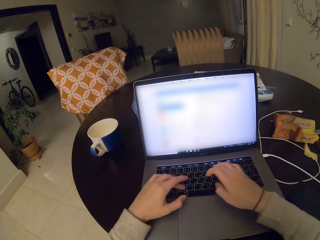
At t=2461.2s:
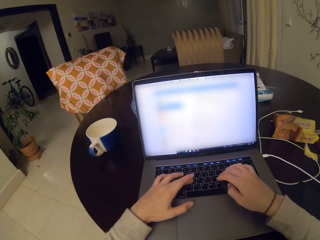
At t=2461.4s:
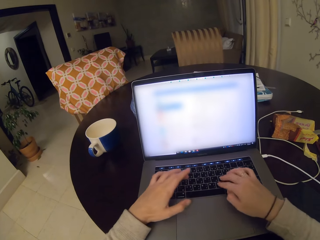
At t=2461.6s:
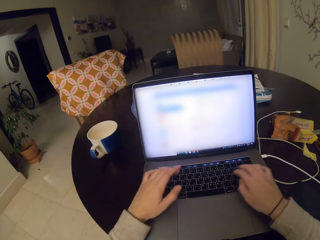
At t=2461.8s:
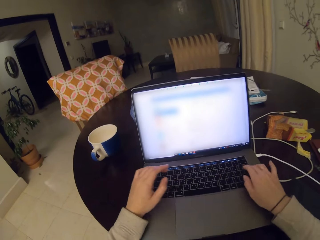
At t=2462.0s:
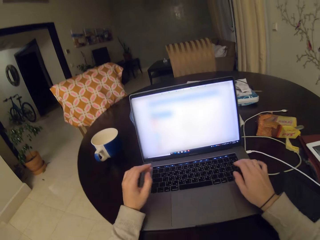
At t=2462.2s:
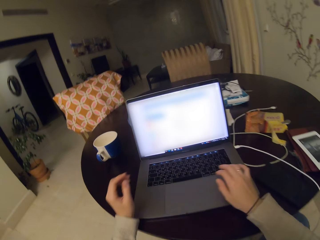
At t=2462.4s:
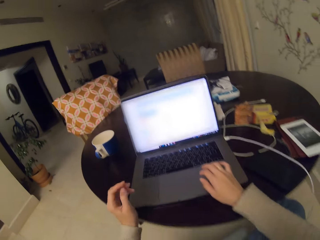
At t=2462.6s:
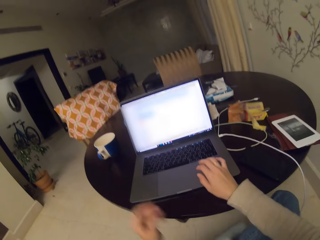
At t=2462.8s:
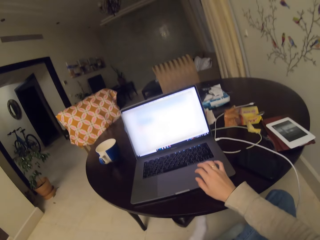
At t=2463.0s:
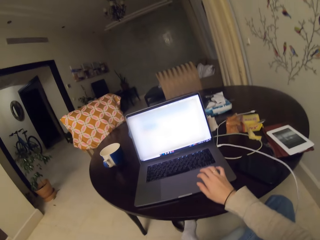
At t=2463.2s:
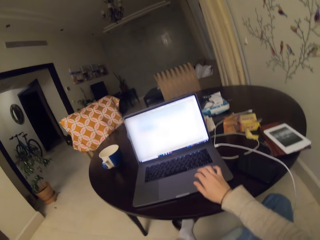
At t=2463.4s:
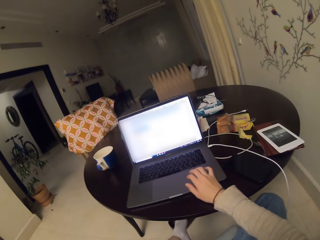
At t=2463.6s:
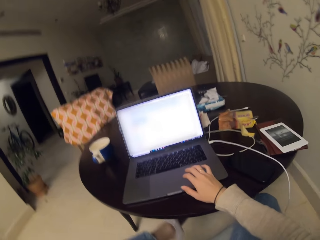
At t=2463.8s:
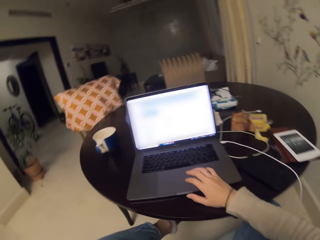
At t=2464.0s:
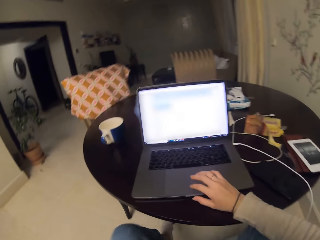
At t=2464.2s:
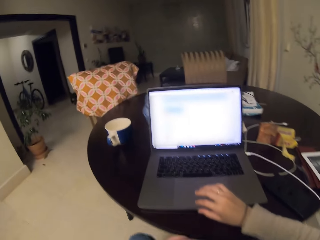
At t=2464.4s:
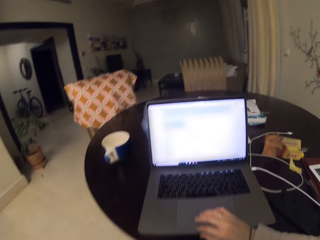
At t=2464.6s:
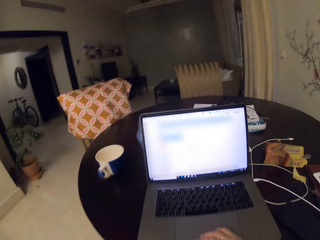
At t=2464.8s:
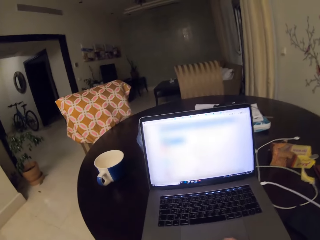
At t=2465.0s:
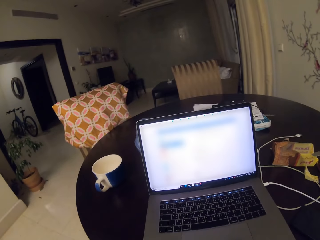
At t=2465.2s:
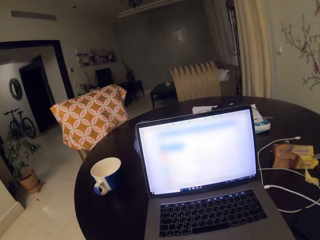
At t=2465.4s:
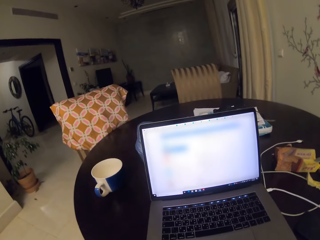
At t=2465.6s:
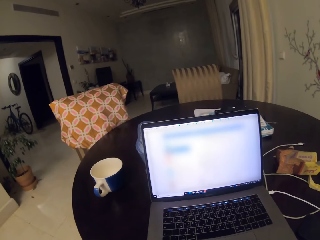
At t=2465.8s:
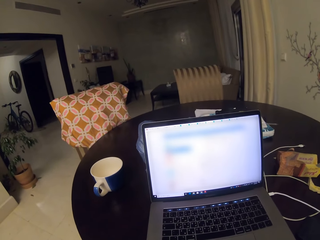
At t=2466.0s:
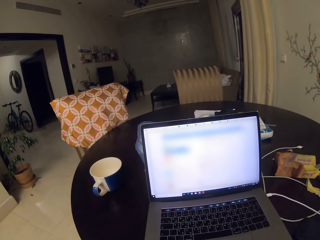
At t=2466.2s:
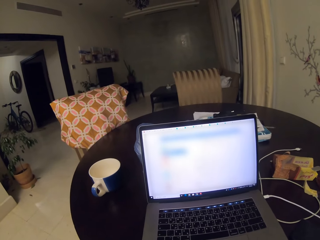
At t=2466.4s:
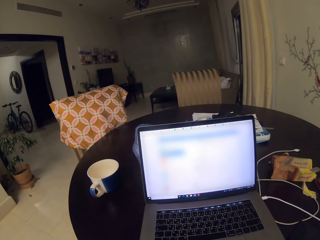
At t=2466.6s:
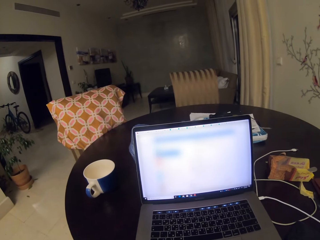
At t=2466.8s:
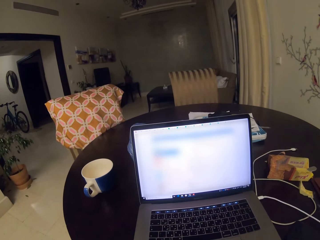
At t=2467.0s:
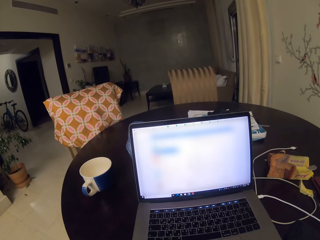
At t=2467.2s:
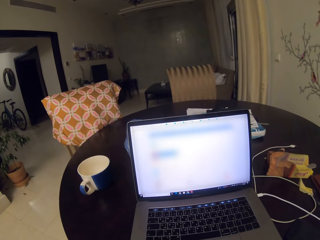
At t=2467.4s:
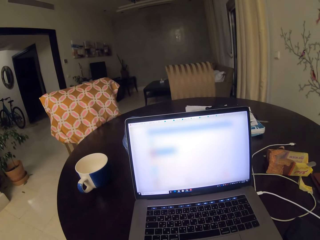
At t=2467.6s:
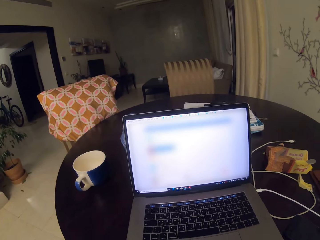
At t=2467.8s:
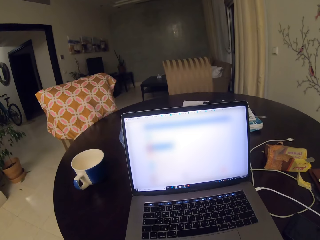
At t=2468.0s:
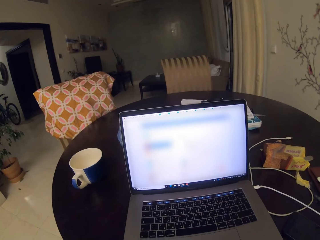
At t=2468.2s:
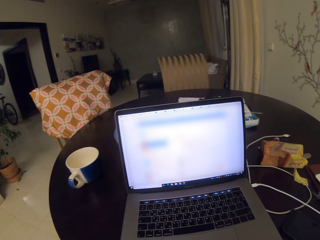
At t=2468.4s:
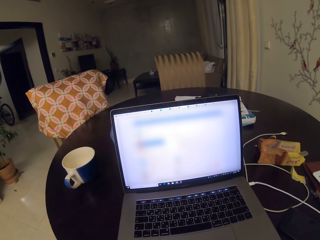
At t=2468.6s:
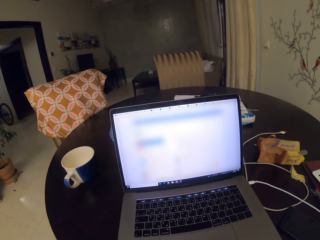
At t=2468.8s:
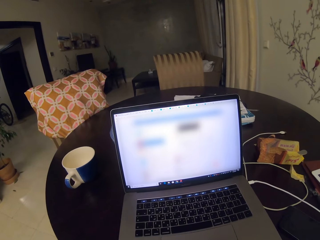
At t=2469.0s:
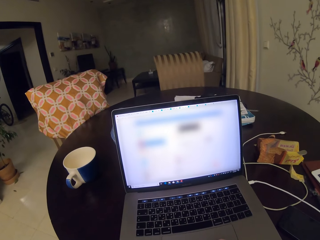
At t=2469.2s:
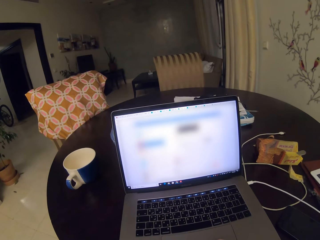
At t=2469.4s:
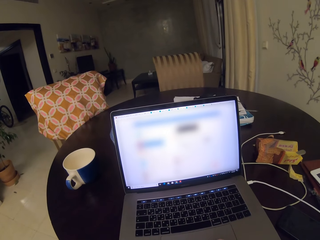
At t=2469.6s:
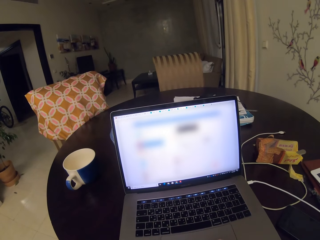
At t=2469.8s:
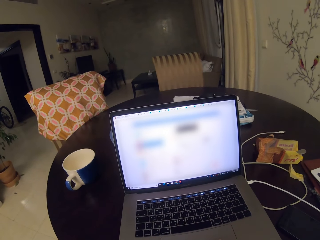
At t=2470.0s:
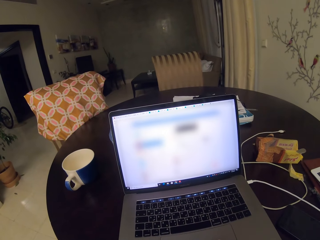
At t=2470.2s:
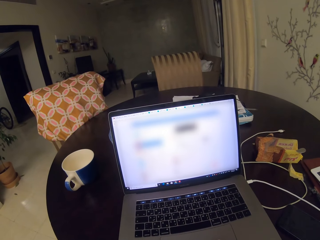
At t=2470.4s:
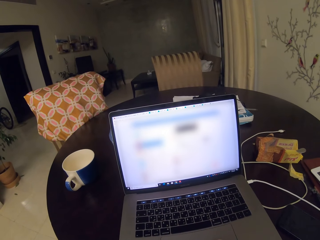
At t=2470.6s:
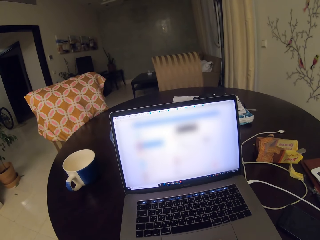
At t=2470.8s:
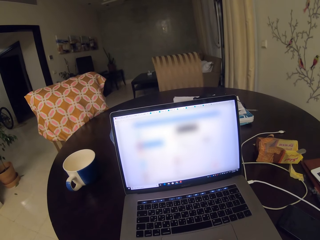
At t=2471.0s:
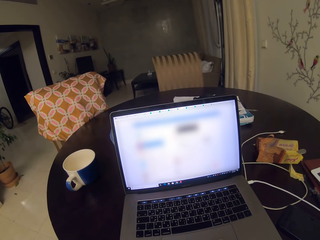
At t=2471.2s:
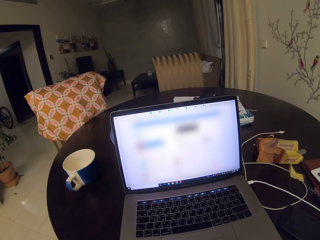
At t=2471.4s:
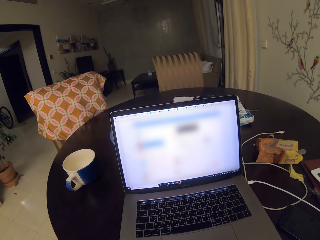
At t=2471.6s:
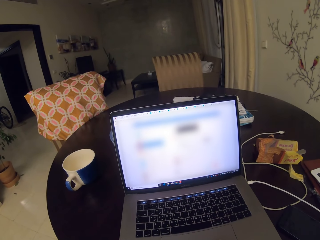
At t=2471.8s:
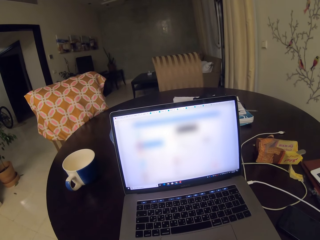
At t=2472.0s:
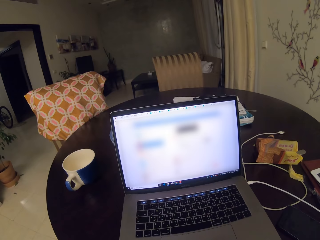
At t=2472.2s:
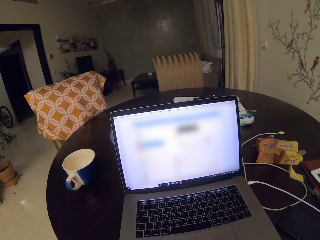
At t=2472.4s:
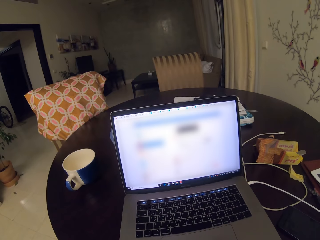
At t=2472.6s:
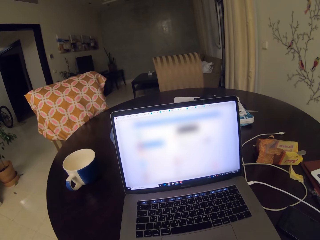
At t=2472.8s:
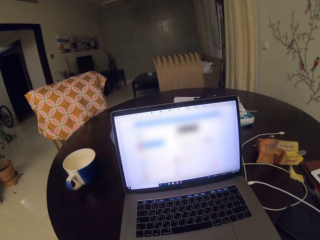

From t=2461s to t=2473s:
The camera wearer types on the laptop keyboard. They remove the left hand from the laptop. They scroll the laptop touch pad with the right hand.

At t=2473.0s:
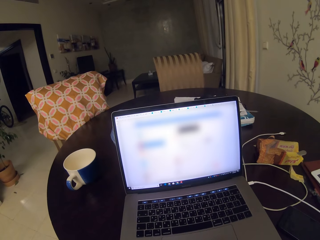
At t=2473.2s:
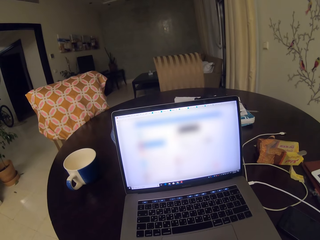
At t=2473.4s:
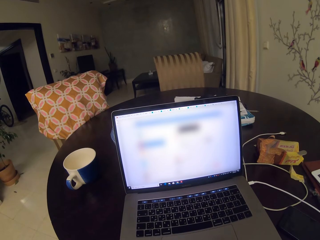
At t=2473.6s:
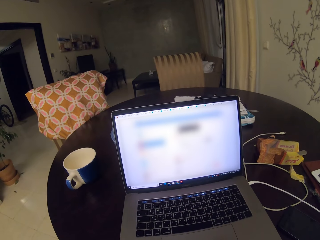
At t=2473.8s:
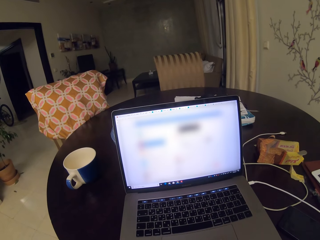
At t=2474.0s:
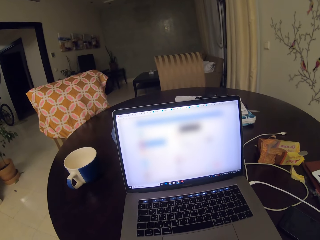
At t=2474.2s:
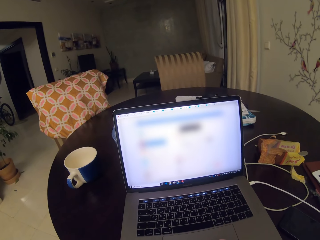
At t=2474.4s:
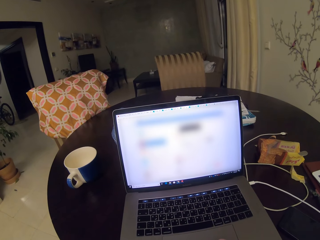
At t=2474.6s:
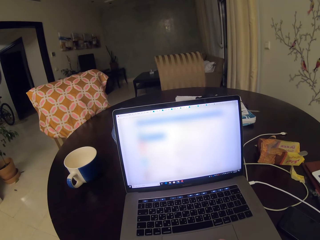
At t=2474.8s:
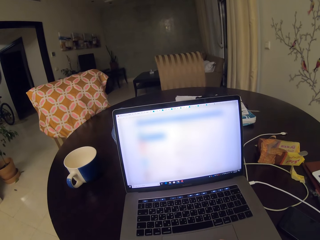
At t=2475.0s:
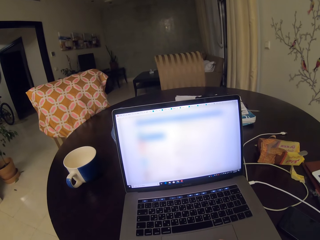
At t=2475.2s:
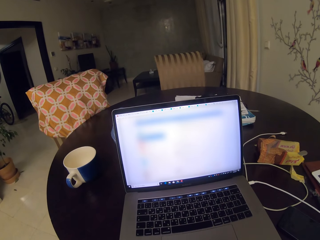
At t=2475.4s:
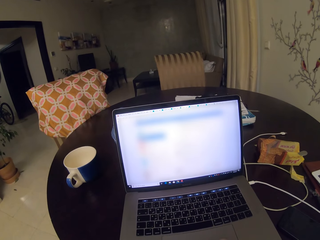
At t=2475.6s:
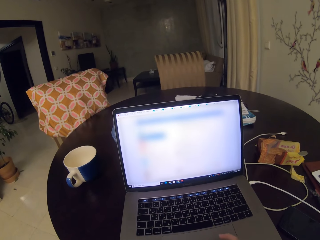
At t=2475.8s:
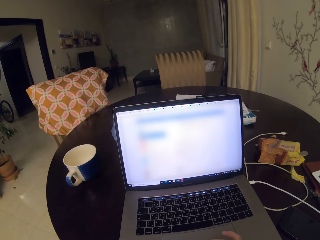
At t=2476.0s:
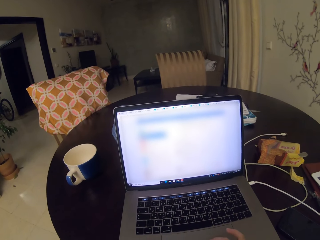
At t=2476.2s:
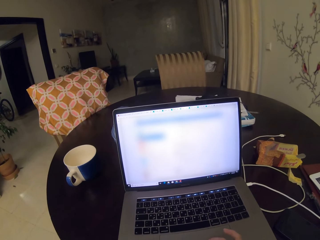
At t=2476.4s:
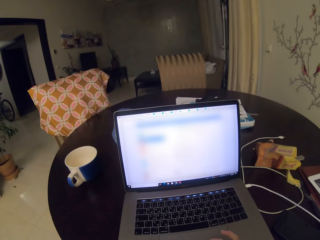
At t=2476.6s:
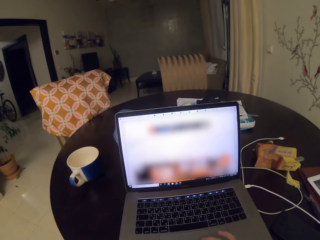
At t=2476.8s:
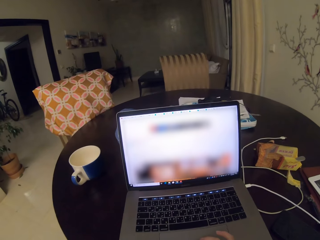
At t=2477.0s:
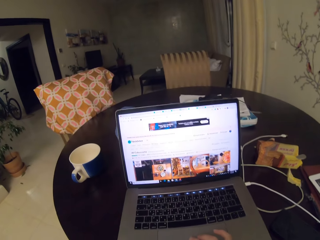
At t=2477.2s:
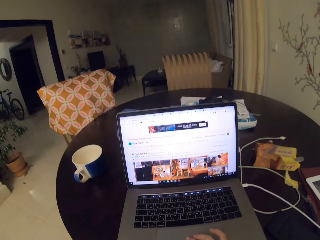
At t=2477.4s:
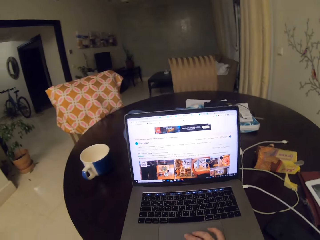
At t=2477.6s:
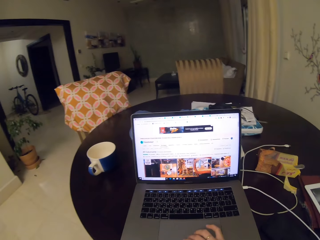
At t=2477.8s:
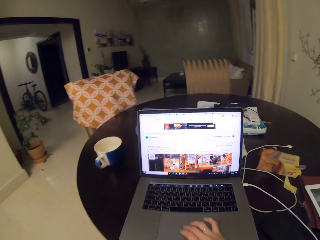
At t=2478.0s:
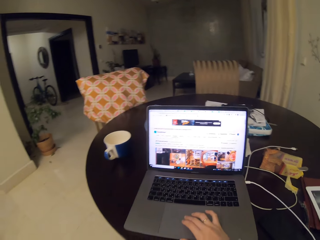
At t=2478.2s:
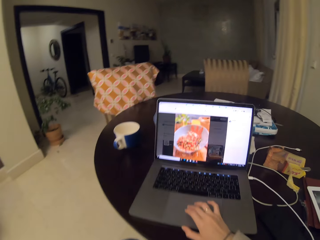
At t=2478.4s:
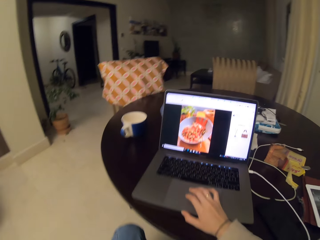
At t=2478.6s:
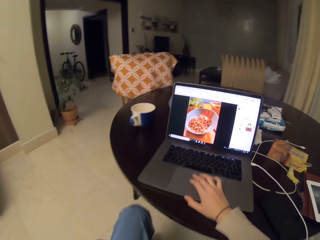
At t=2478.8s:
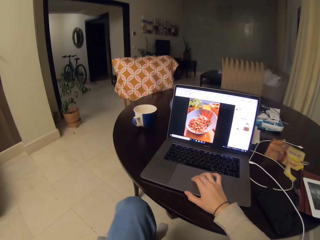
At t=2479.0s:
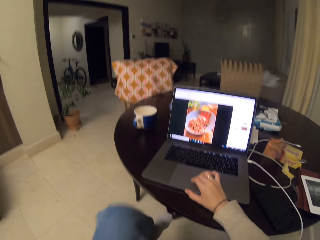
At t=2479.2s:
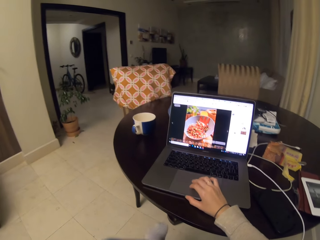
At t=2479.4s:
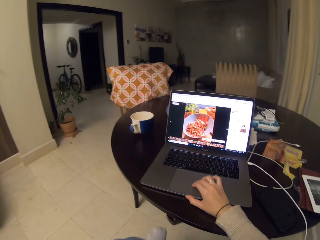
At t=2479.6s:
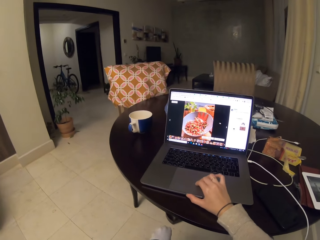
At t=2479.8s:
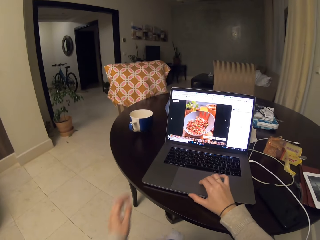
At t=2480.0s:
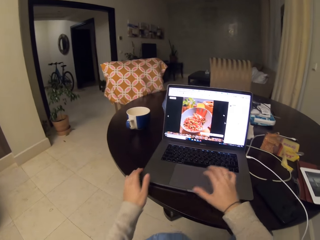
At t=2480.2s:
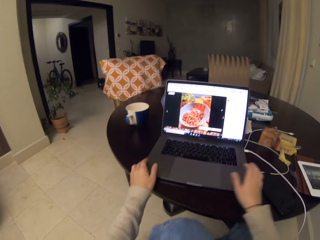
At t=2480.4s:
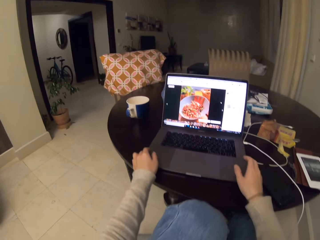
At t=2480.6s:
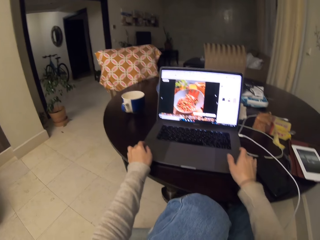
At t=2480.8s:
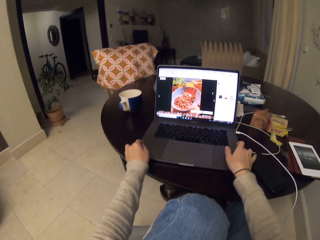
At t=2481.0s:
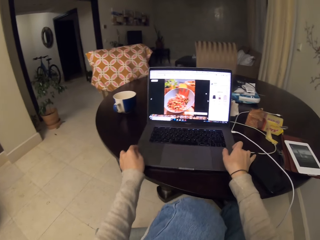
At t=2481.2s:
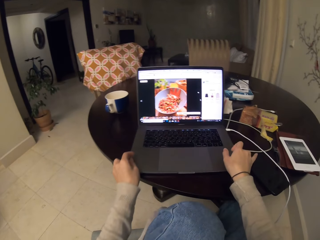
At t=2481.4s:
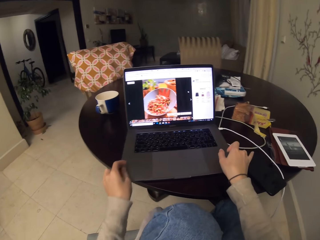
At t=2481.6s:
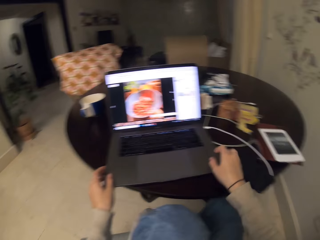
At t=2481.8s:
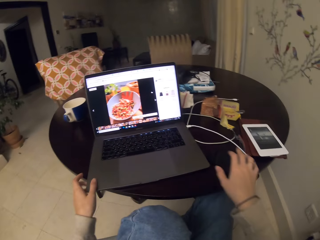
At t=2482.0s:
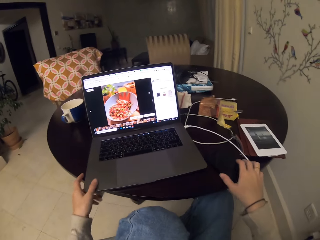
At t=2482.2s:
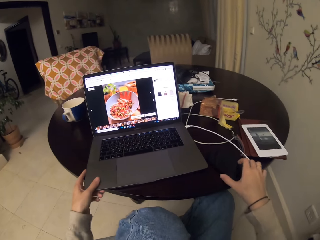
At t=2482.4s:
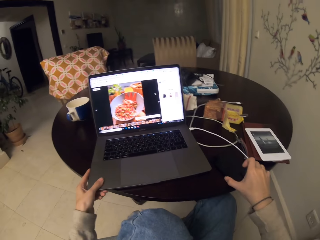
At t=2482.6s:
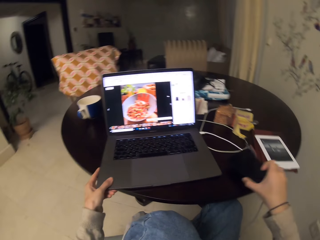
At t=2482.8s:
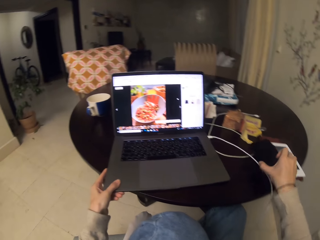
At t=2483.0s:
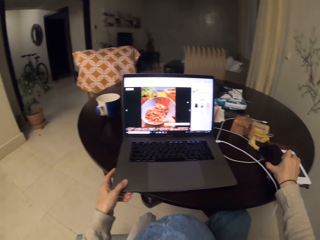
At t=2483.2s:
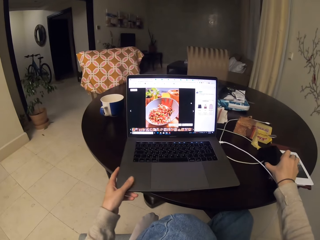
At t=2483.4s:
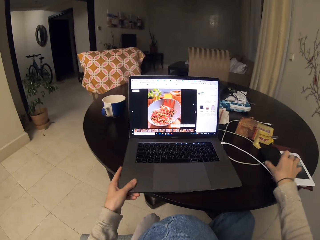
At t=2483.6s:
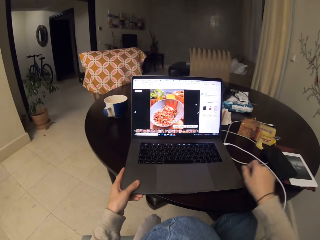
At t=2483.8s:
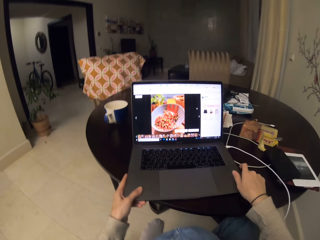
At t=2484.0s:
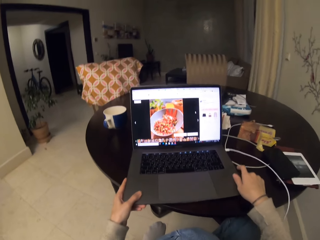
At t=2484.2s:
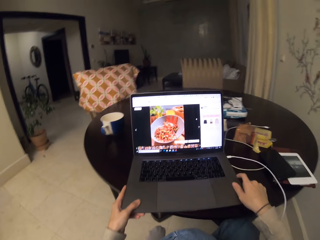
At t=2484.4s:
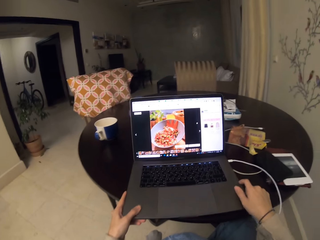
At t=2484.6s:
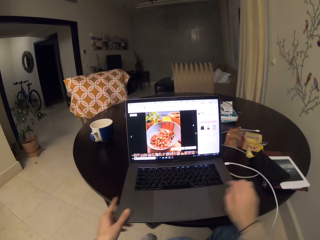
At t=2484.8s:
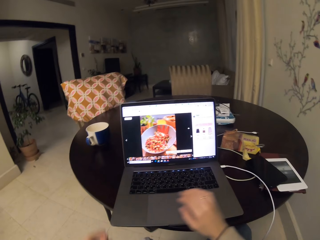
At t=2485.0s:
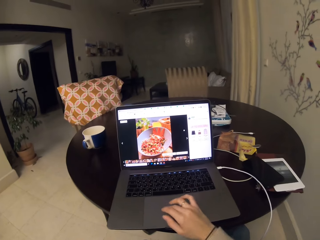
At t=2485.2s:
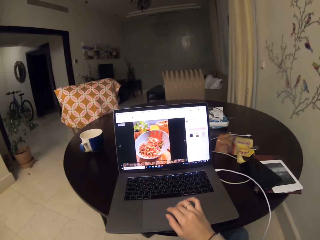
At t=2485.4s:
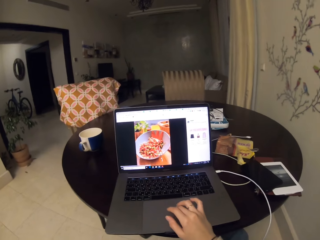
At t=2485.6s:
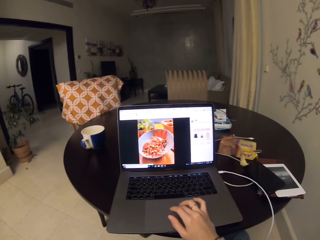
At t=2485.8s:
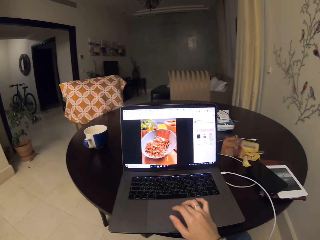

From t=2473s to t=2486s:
The camera wearer drags the laptop close with both hands. They drag the mobile phone aside with the right hand. They drag the laptop close with both hands again.
